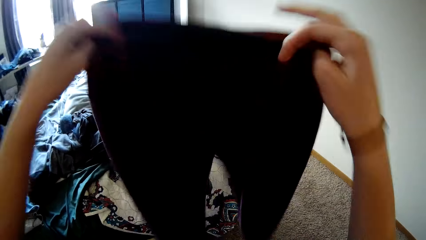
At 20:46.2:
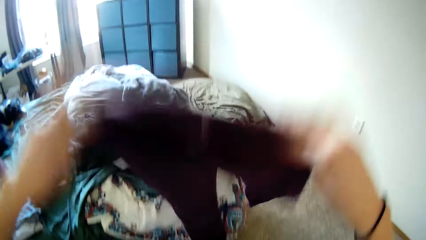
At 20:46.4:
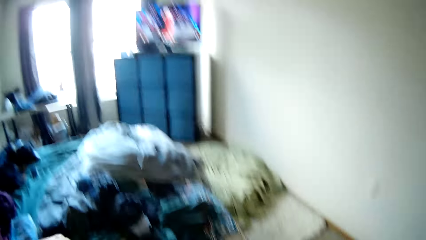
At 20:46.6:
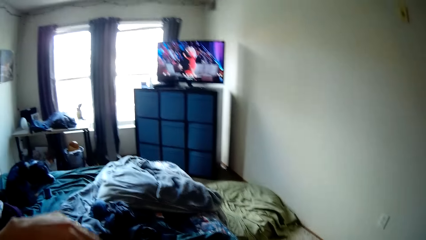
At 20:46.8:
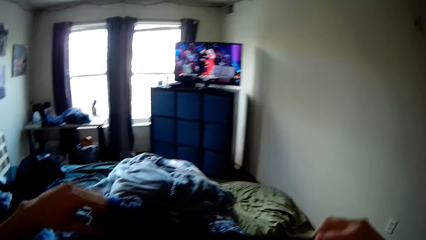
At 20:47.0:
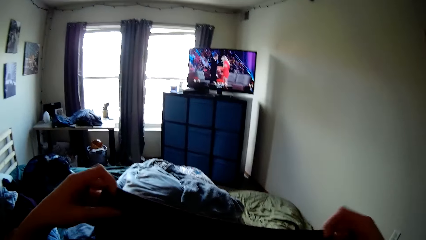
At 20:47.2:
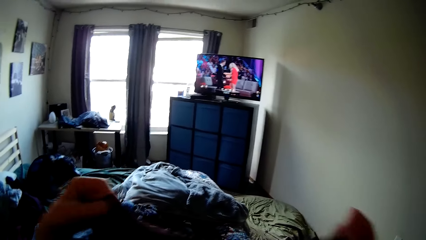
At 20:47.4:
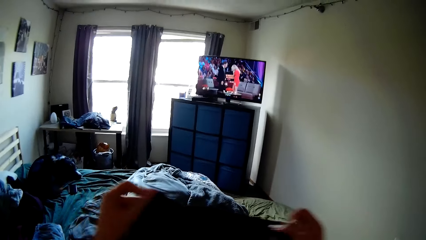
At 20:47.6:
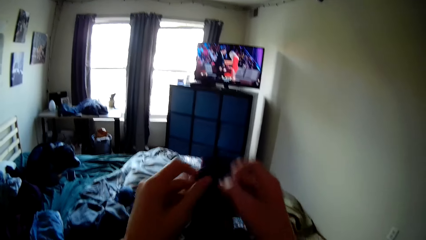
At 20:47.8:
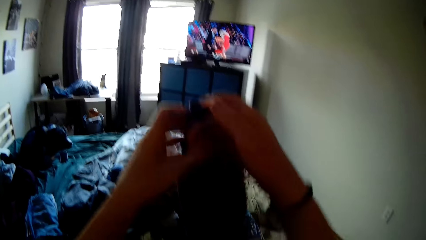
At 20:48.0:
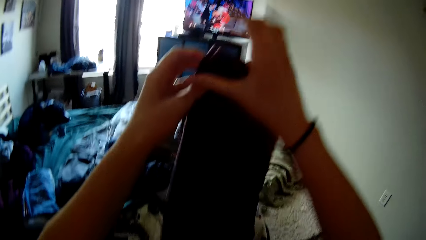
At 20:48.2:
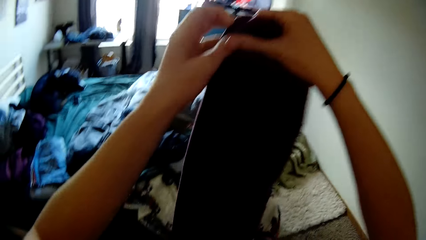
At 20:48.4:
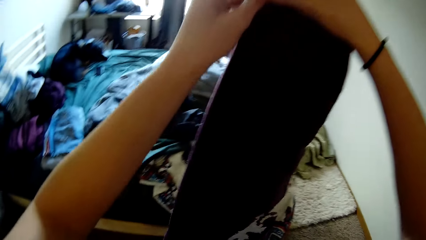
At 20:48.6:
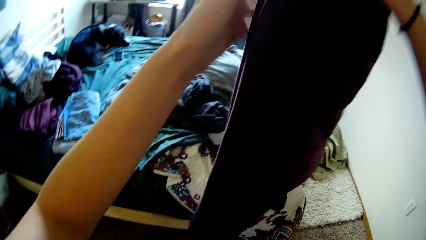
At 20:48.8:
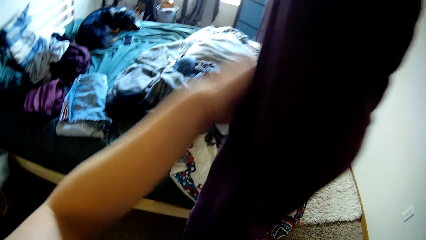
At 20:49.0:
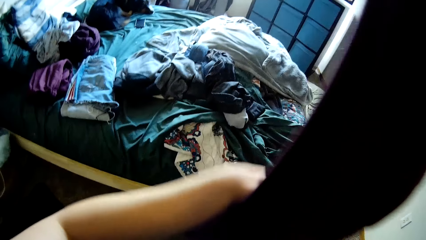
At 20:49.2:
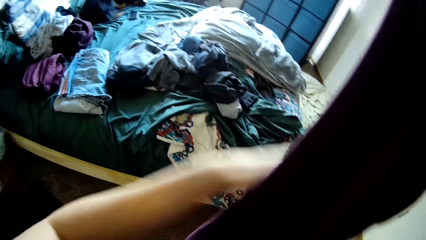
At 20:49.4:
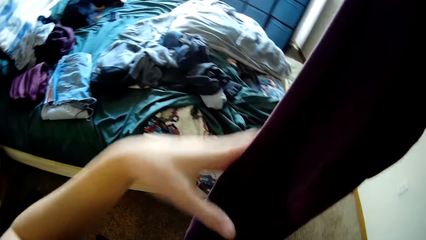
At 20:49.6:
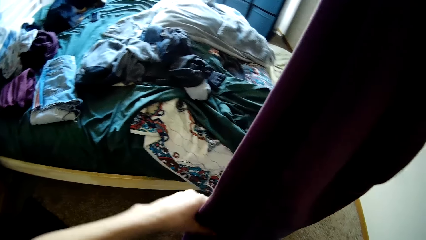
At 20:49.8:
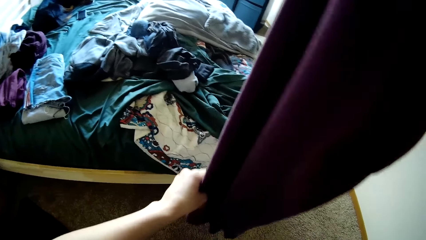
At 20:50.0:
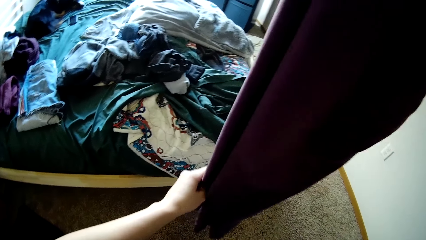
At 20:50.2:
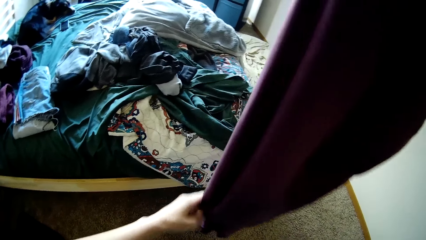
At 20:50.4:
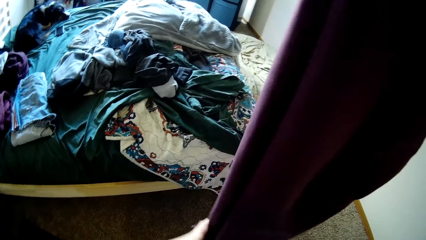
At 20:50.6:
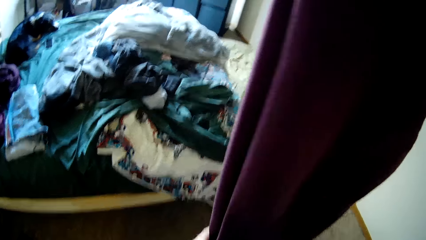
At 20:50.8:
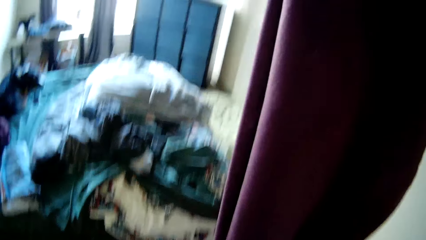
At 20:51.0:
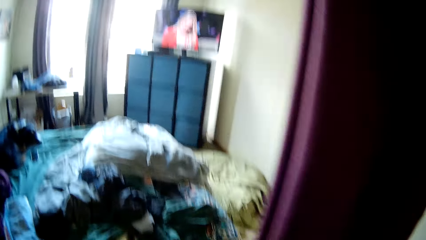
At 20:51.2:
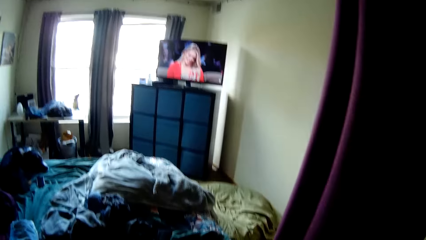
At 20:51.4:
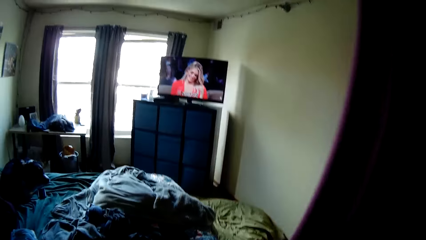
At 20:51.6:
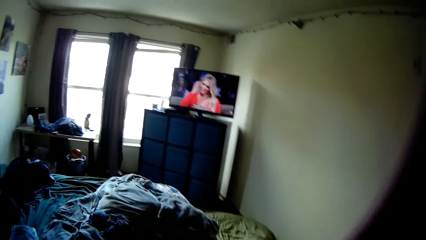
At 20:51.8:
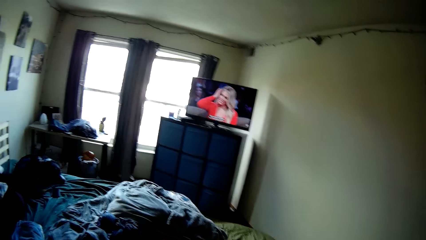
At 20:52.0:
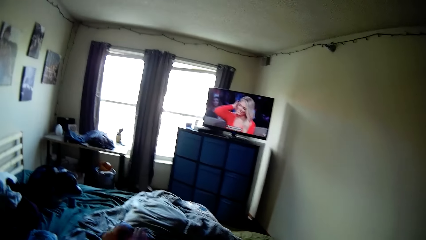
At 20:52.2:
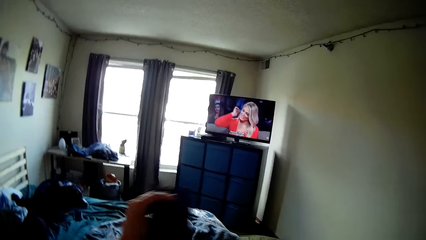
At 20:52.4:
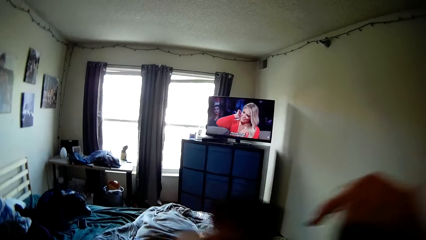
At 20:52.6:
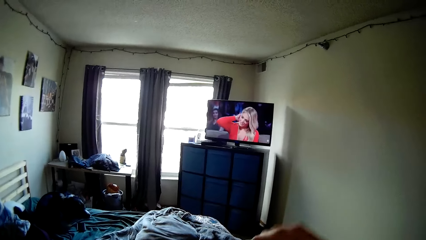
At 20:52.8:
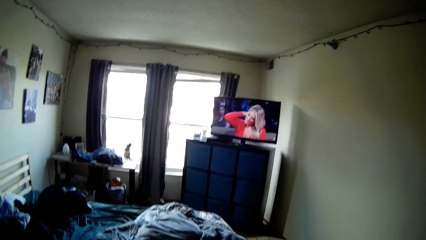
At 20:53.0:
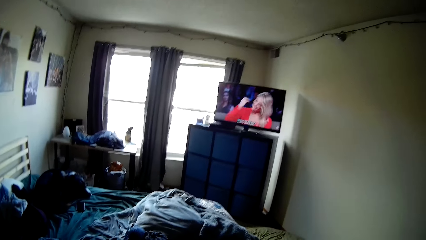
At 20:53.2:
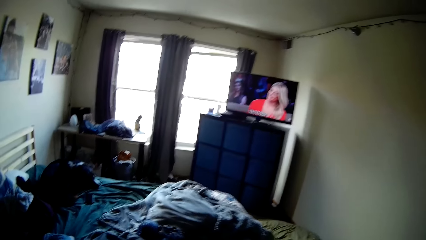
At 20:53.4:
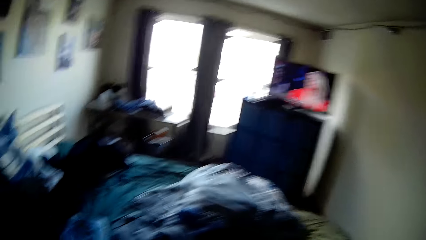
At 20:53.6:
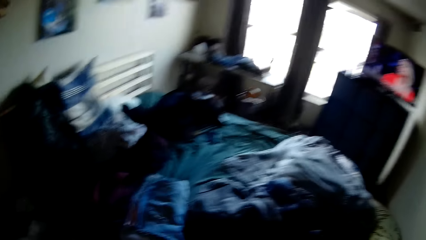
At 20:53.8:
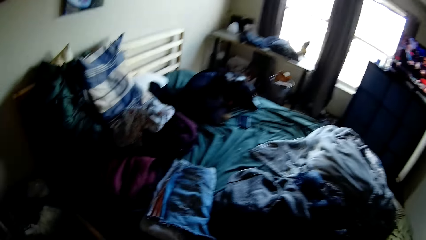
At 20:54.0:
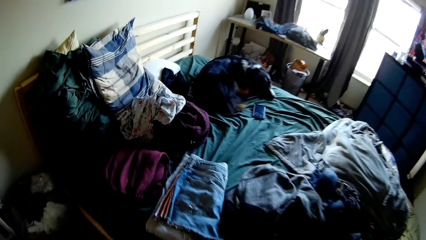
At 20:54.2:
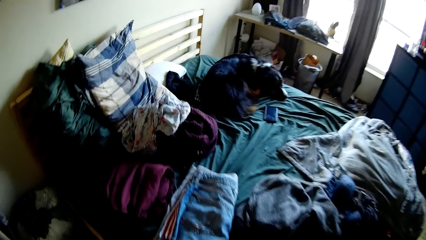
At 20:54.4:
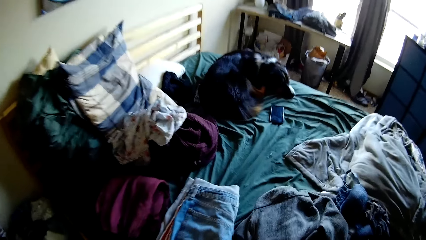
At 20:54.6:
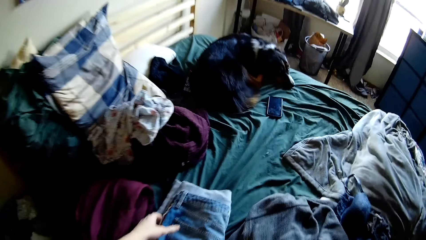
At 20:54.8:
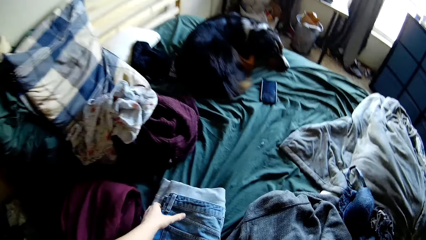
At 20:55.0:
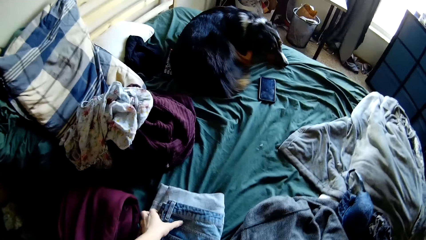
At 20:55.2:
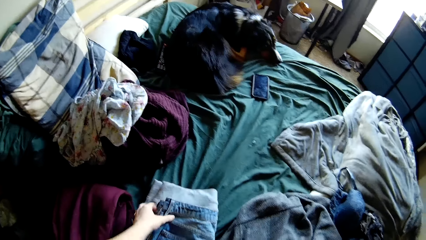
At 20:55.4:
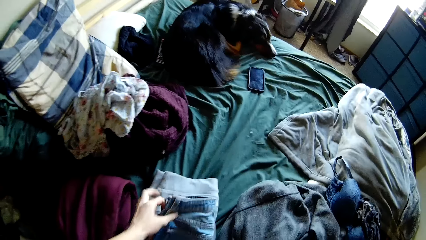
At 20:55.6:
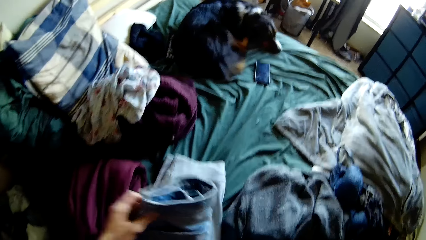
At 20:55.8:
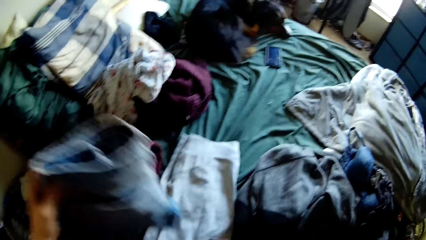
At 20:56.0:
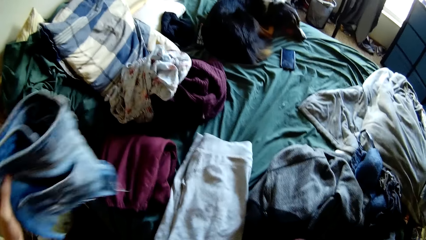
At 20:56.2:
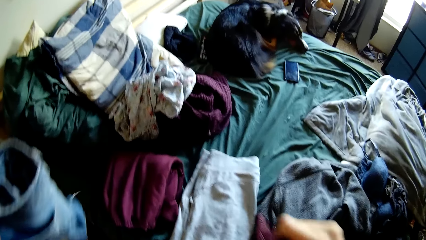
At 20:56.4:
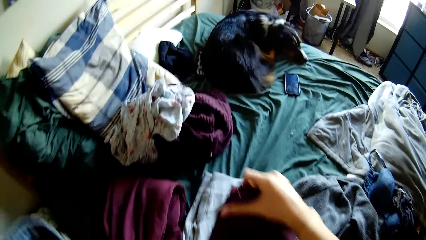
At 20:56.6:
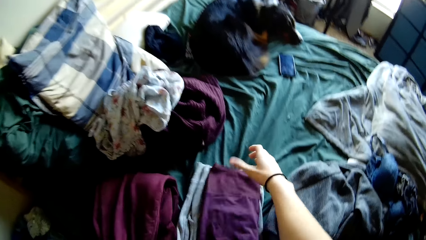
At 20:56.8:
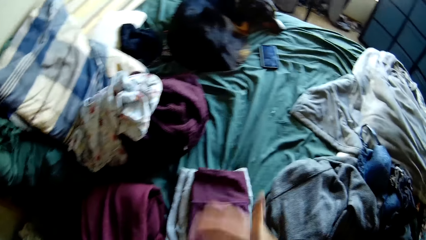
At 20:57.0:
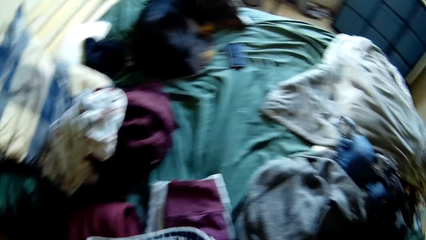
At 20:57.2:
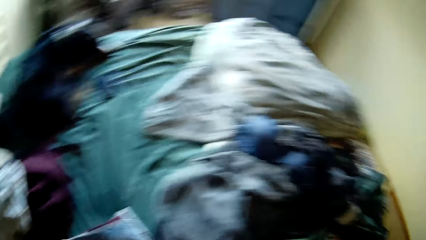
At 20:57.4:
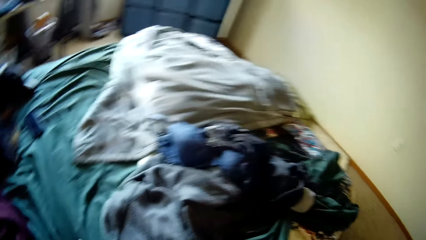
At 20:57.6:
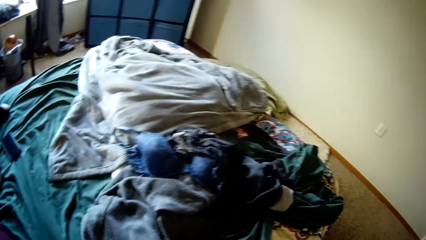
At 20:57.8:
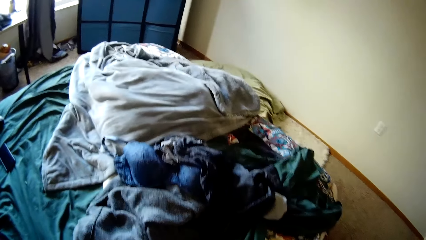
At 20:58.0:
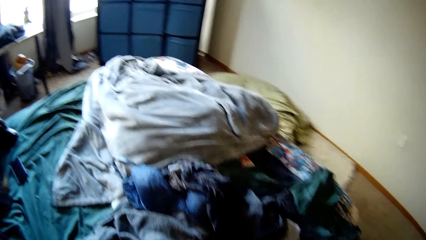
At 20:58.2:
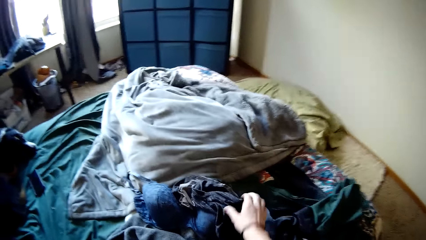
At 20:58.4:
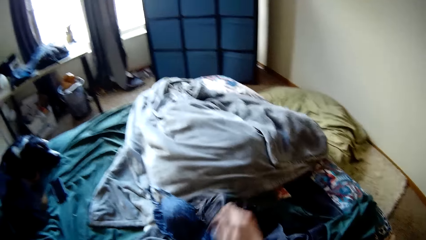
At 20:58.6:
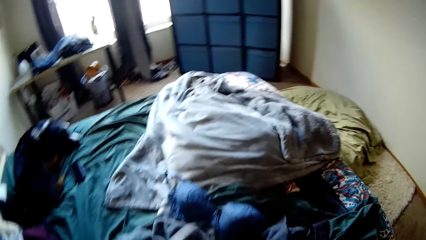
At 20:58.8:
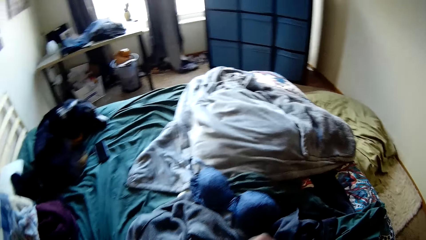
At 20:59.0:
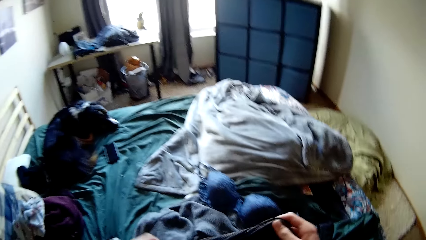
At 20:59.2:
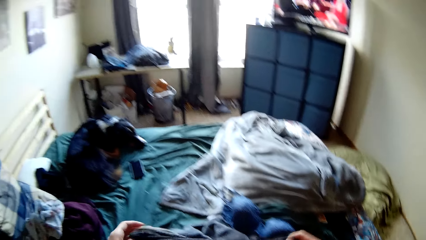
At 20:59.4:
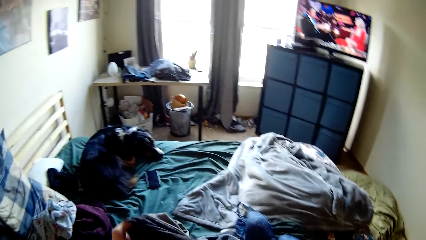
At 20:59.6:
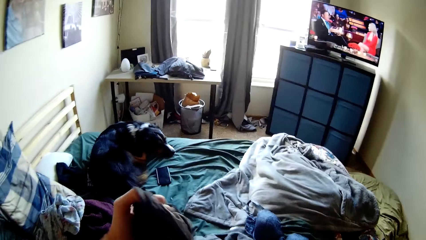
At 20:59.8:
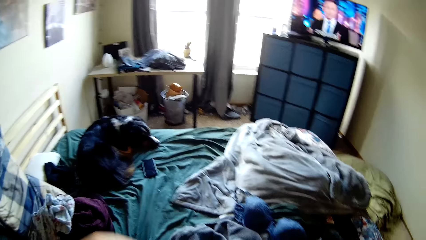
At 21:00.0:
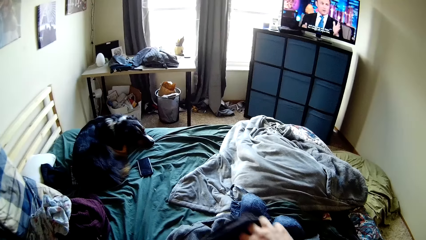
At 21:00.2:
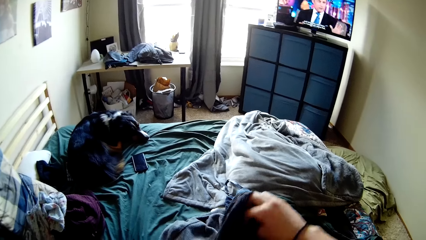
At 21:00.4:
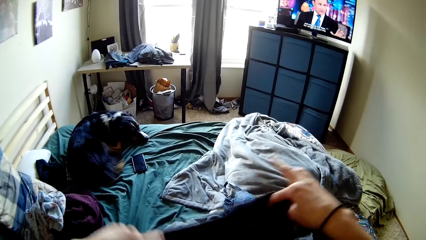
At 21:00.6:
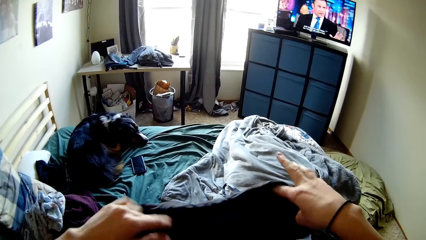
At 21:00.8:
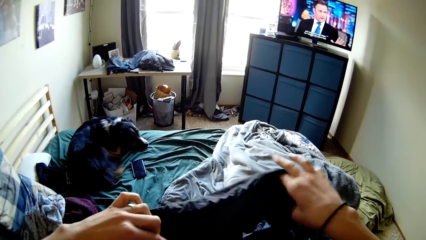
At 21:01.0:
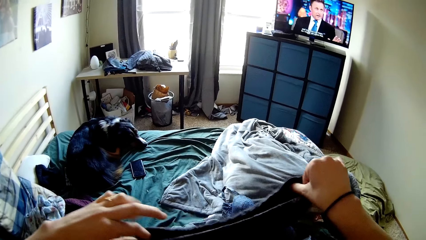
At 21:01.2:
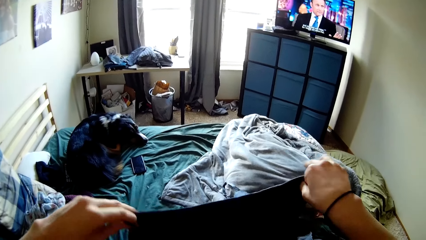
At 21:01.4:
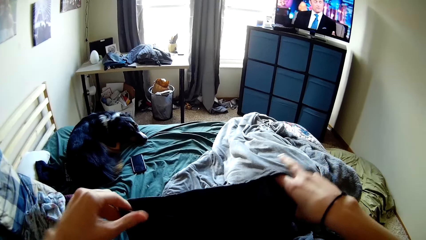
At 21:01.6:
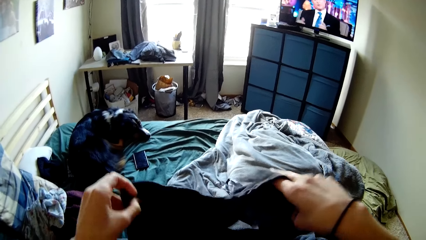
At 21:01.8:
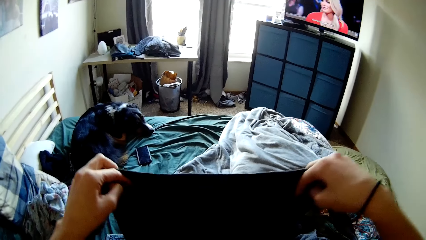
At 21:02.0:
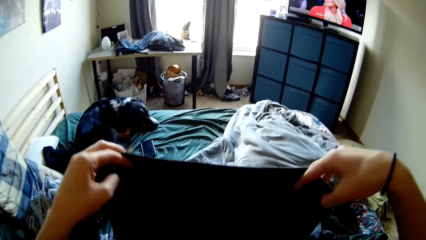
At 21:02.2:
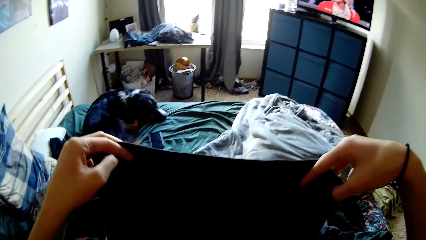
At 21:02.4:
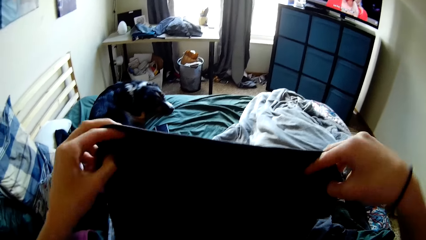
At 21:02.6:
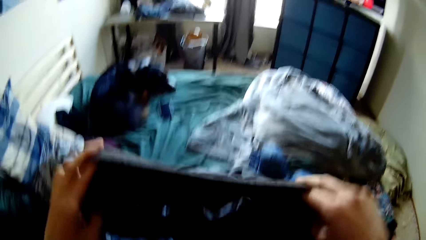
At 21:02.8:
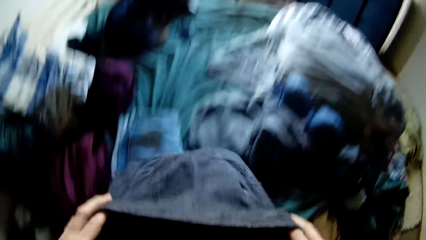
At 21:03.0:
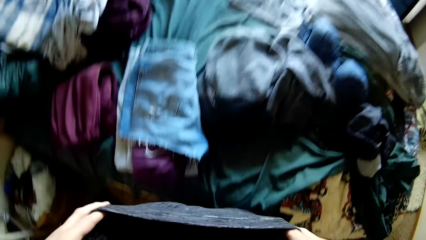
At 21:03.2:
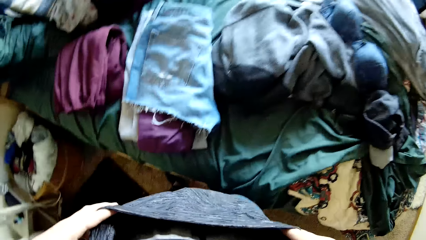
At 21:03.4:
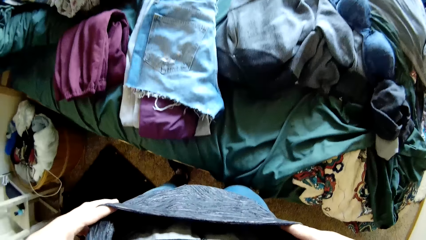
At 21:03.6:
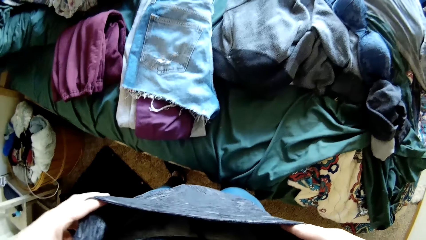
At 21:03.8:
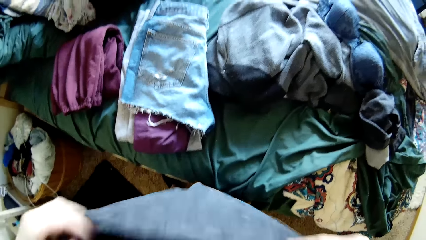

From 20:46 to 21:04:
The camera wearer folds the pair of trousers. They pick up the folded pair of jean shorts from the top of the bed. They drop the pair of trousers on the bed. They drop the folded pair of jean shorts on the top of the bed, on the folded clothes. They pick up a pair of briefs from the top of the bed. They stretch the cloth in their hands. They smooth out the pair of briefs.
